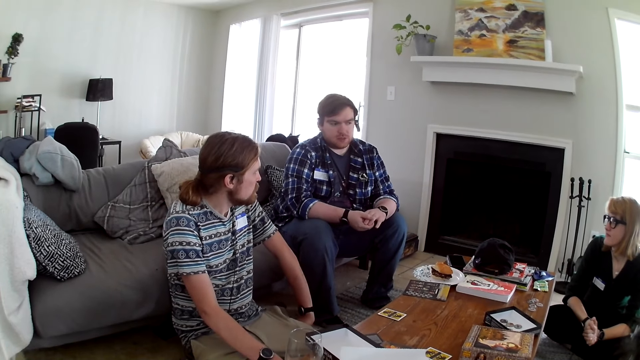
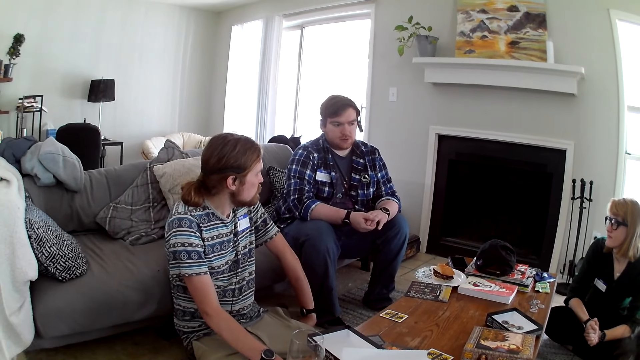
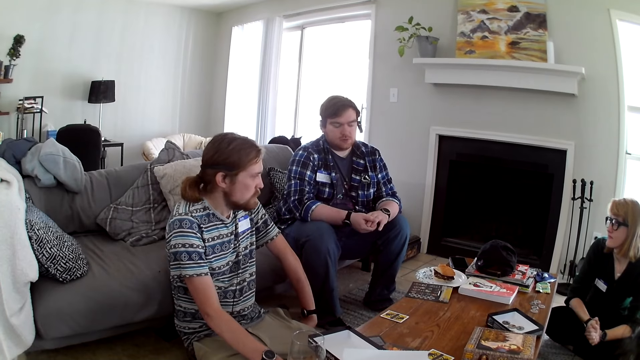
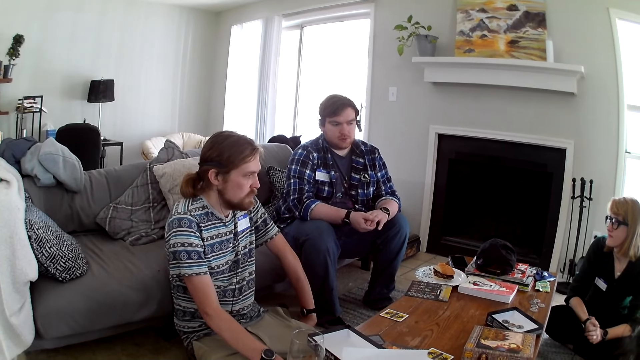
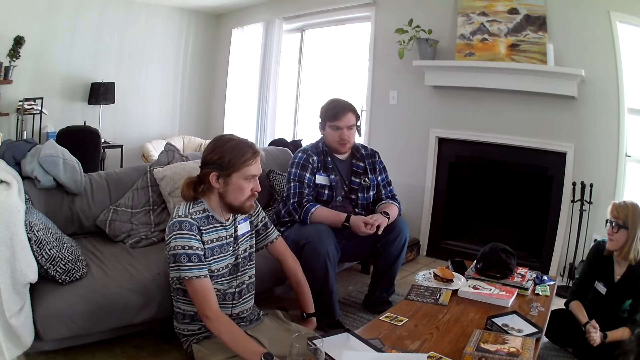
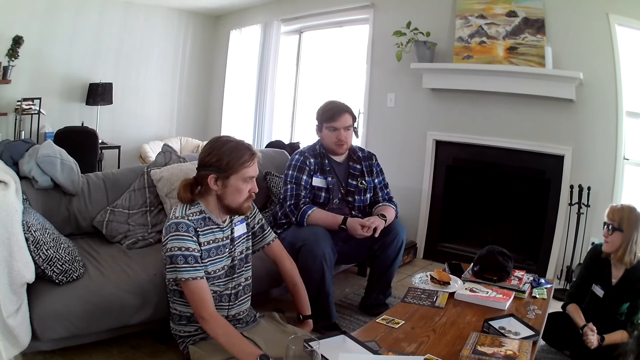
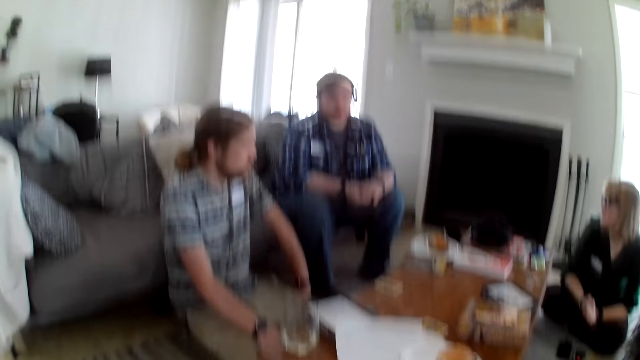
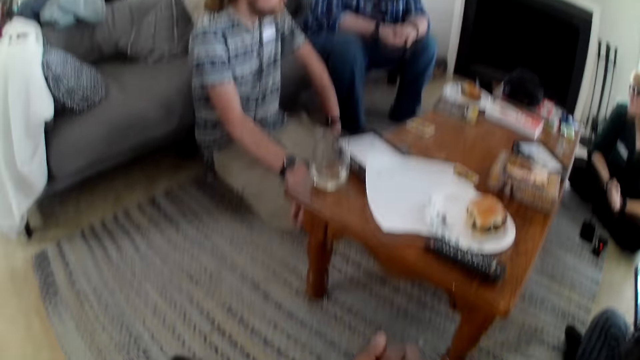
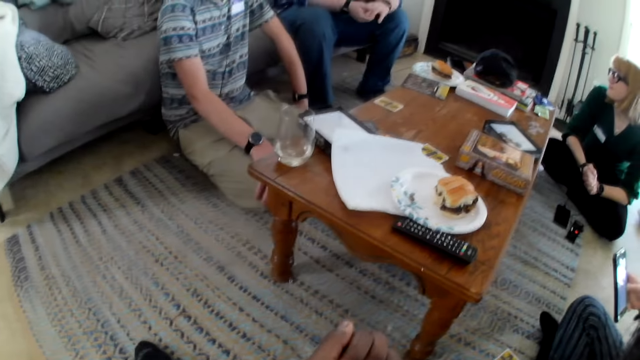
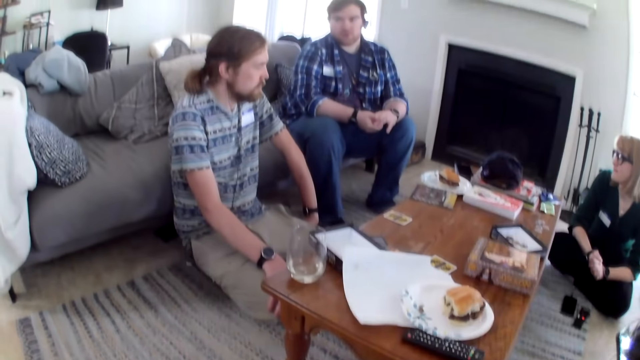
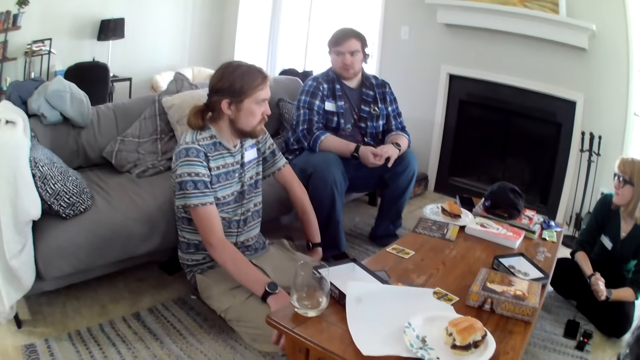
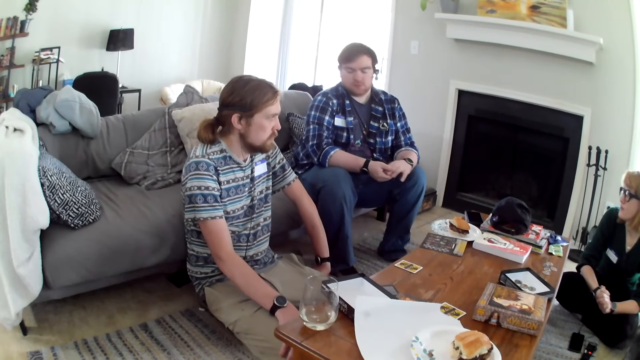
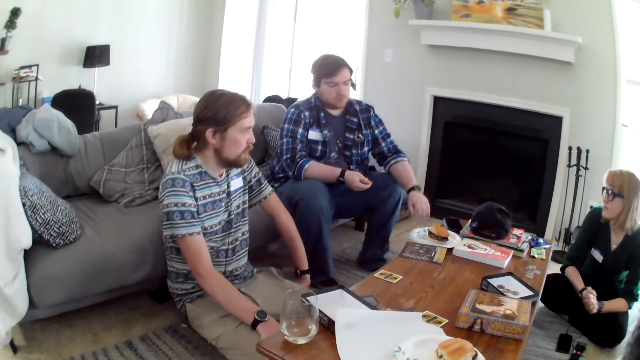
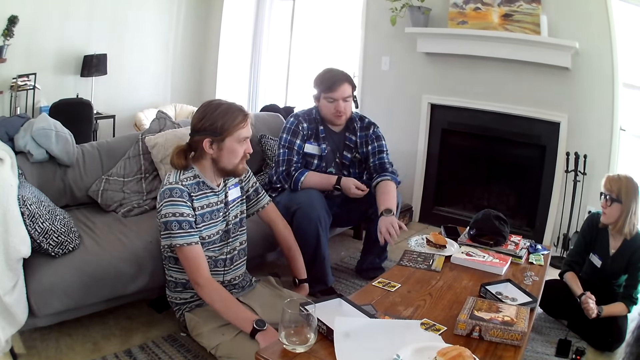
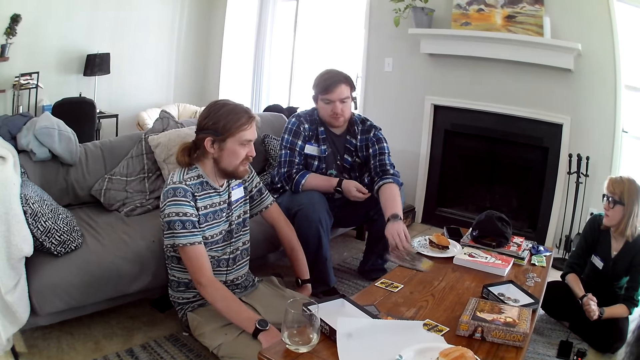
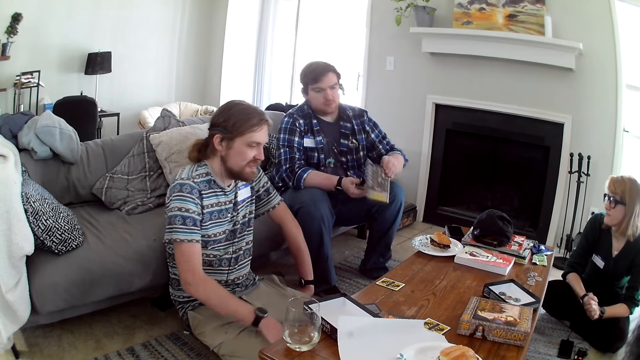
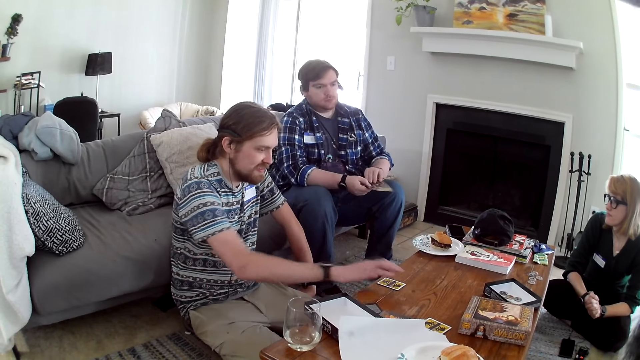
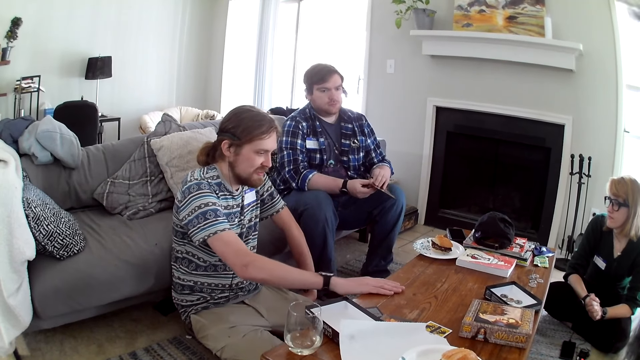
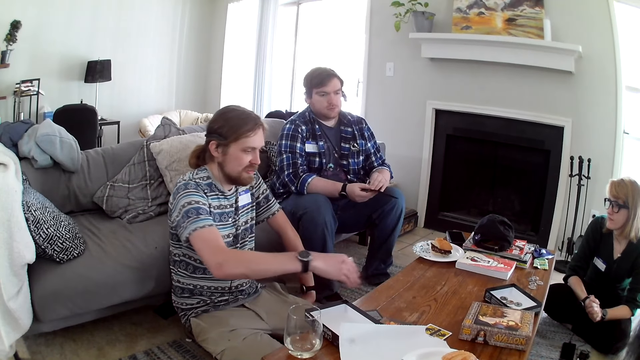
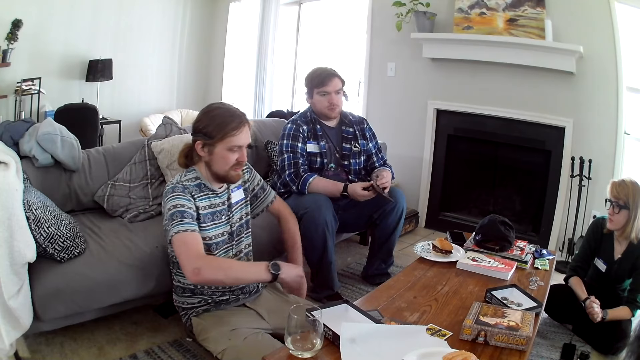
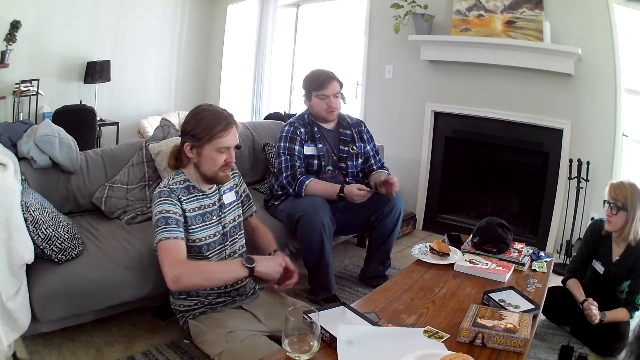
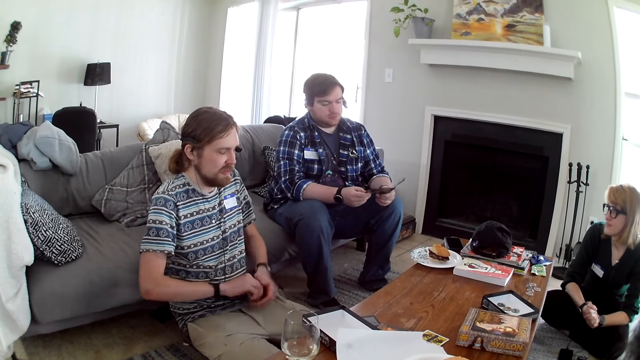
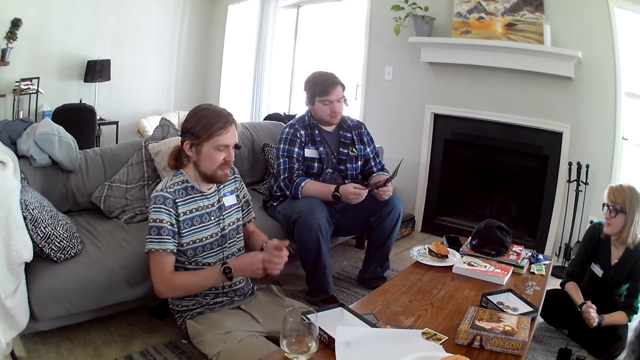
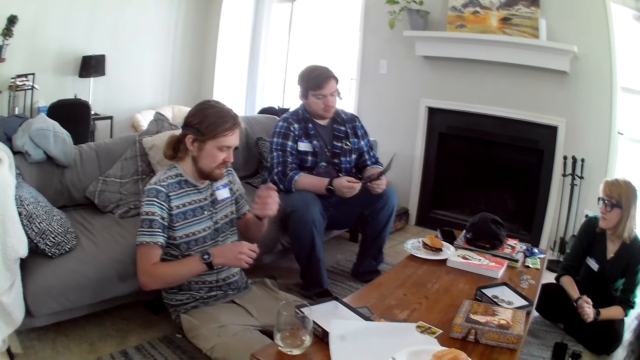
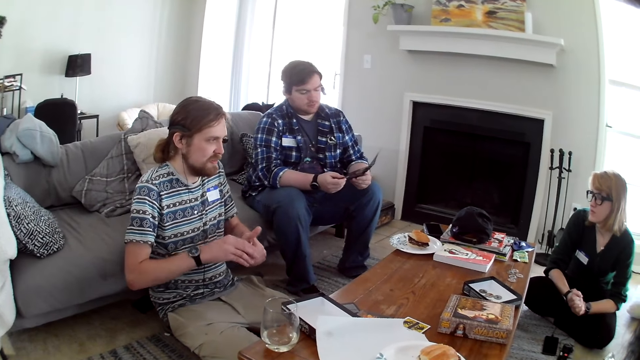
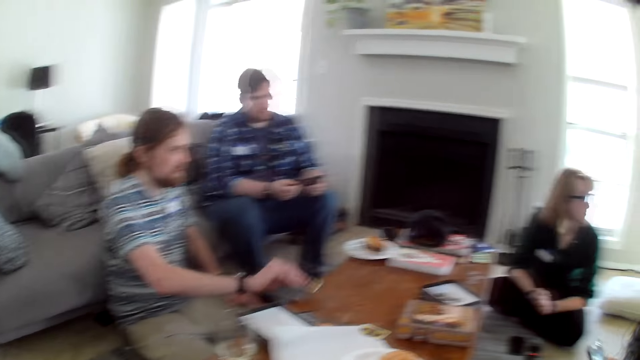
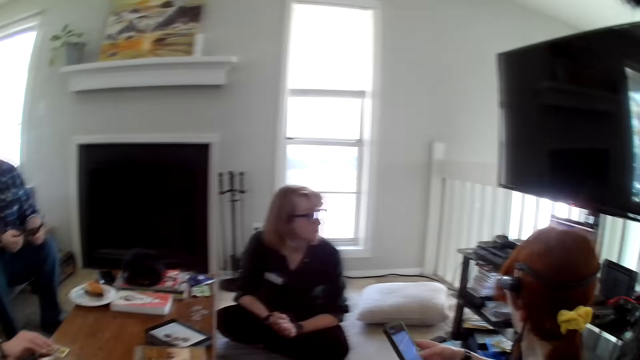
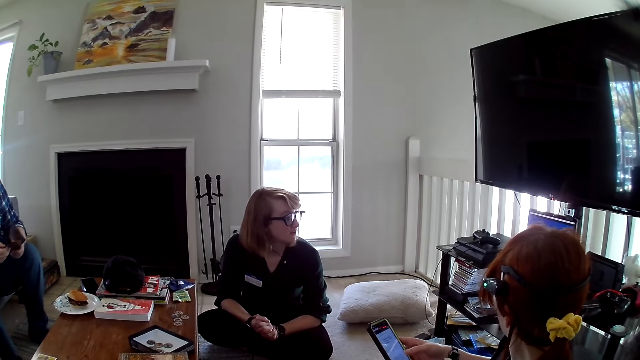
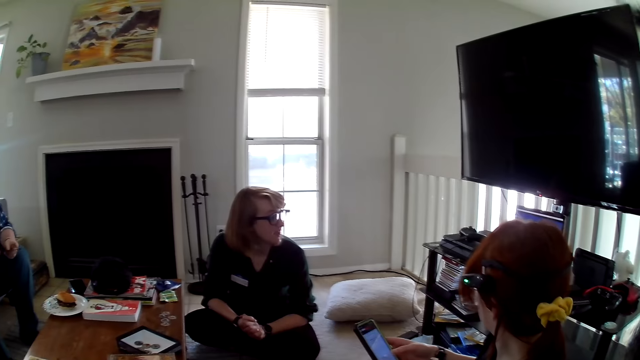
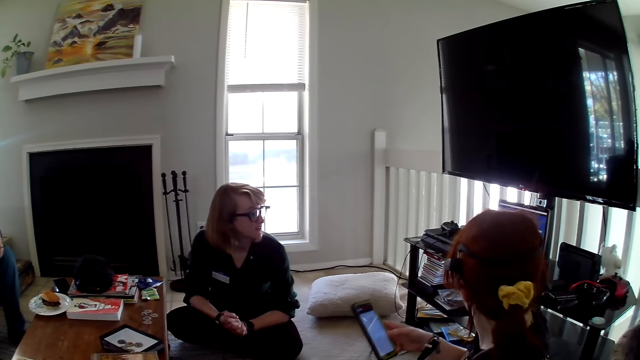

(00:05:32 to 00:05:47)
A man picks the paper from the table. Another man picks the card from the table. The other man puts the card on the table.

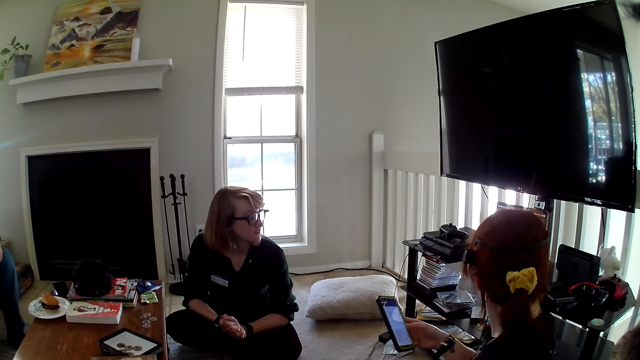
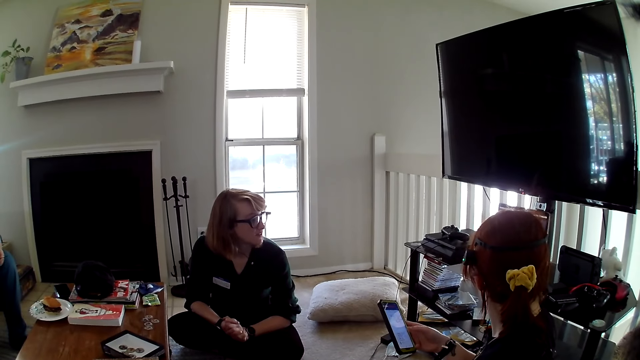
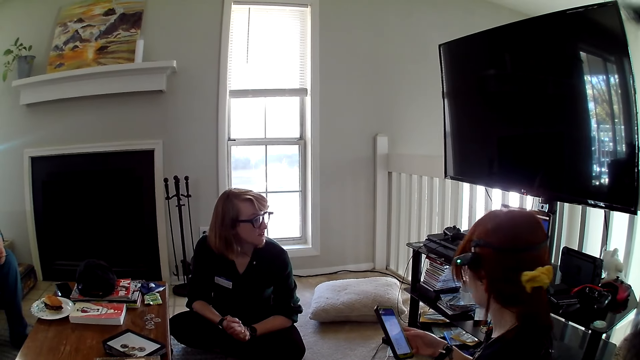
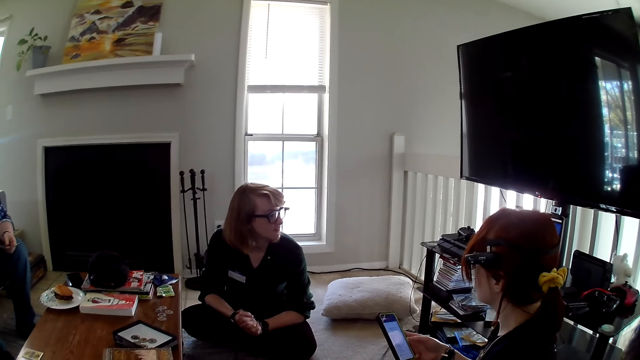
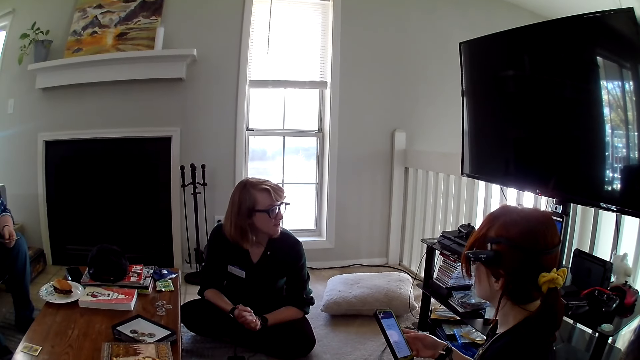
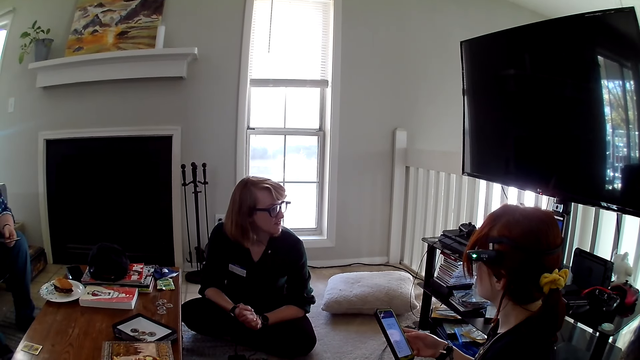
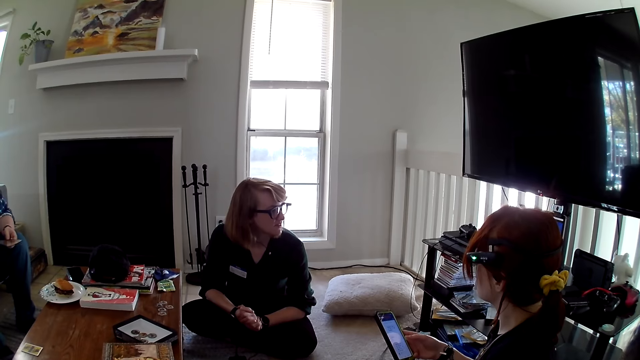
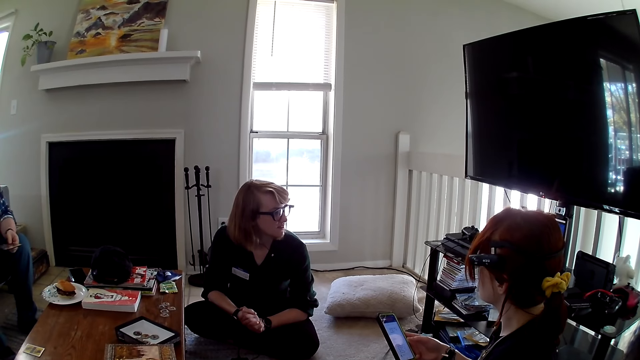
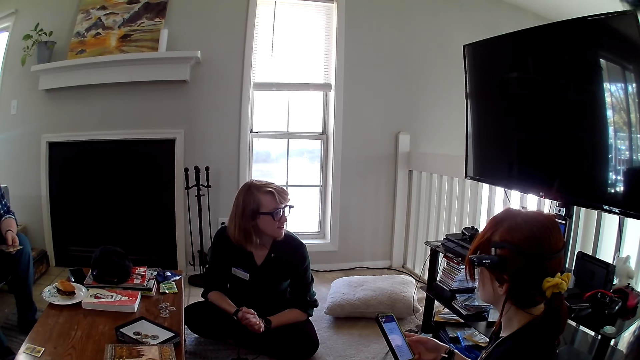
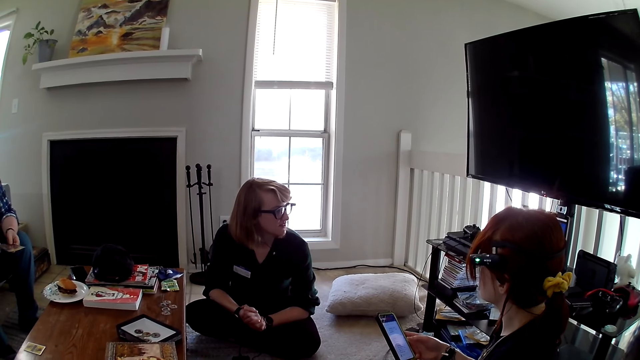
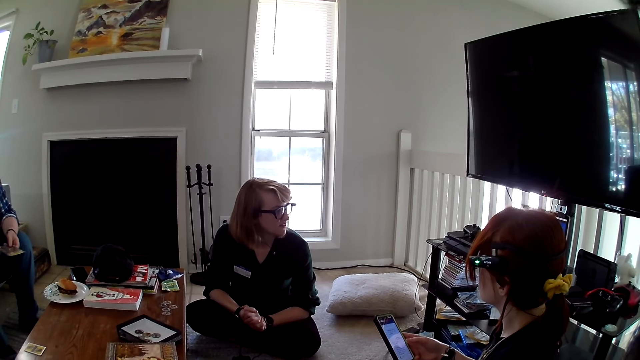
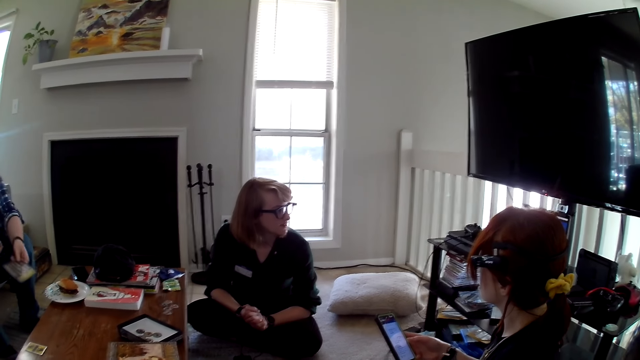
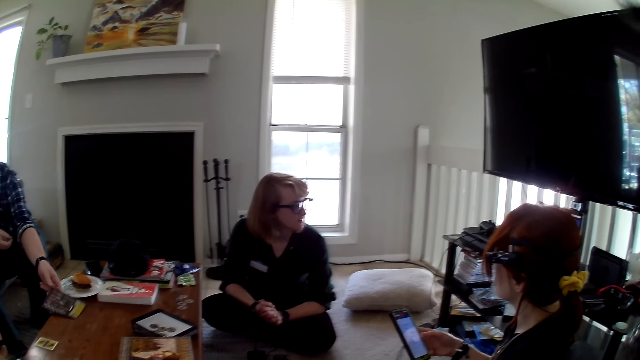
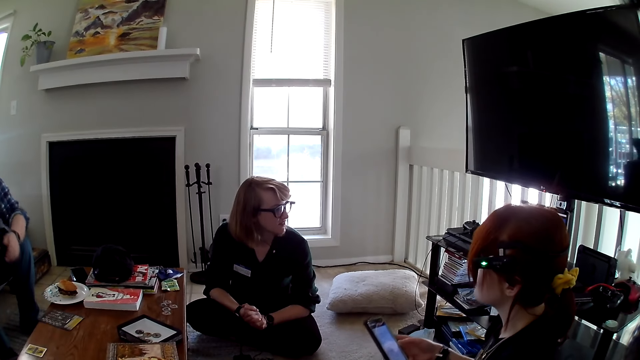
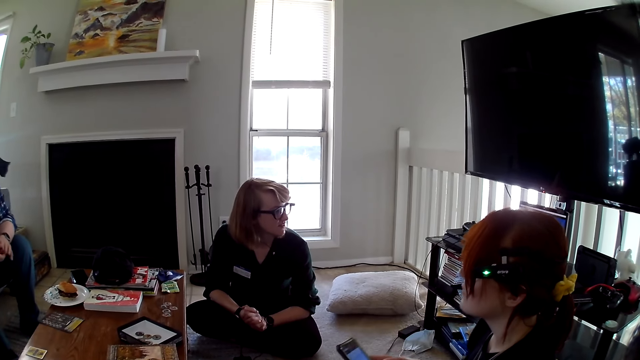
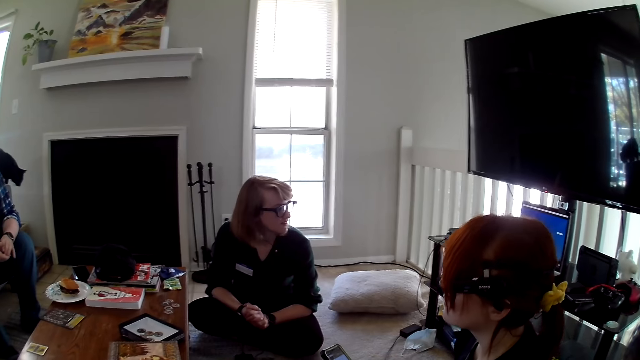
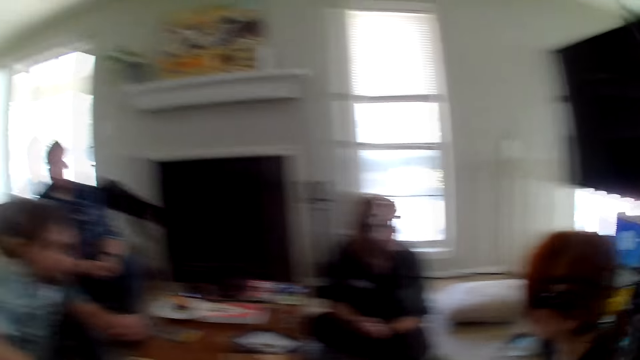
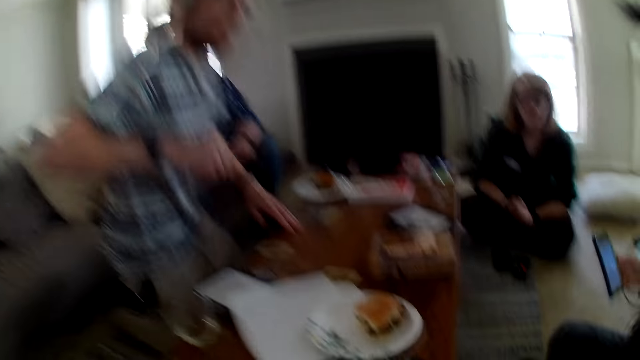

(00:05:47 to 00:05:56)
A woman talks to a person in the background. A man puts the card on the table.
